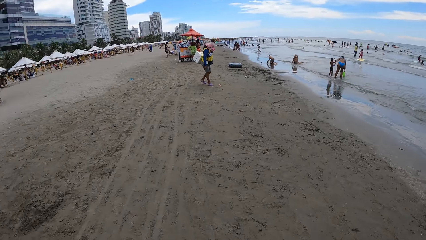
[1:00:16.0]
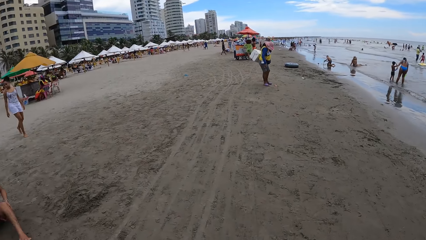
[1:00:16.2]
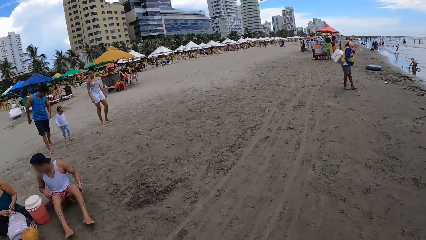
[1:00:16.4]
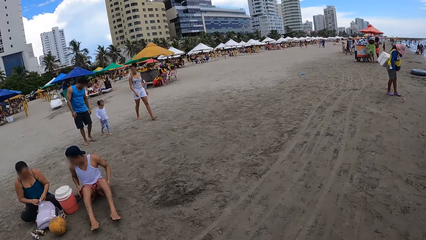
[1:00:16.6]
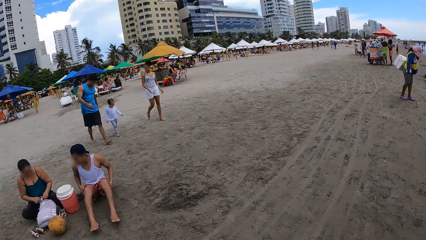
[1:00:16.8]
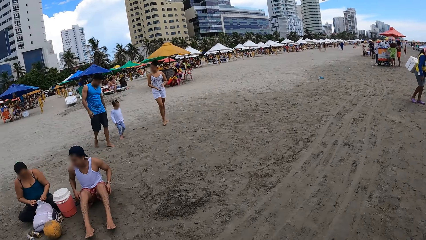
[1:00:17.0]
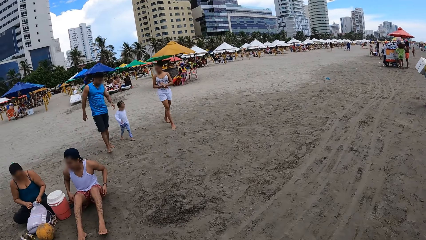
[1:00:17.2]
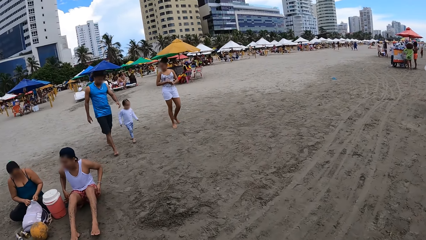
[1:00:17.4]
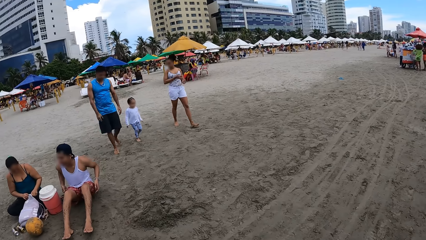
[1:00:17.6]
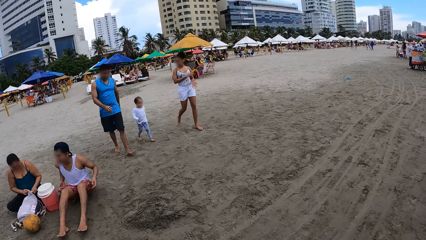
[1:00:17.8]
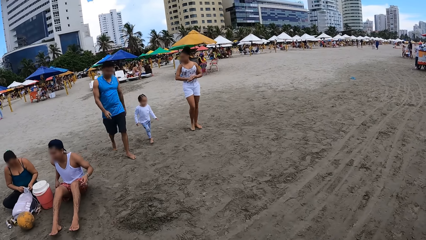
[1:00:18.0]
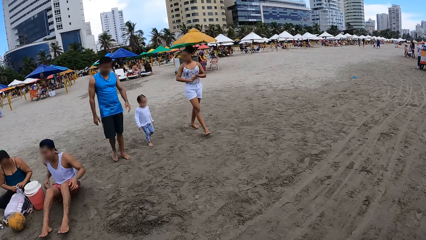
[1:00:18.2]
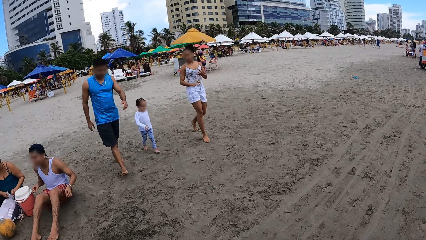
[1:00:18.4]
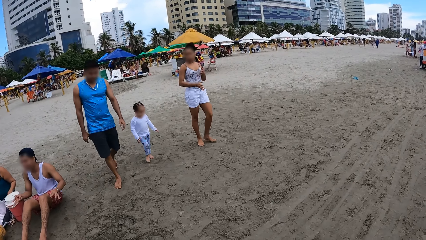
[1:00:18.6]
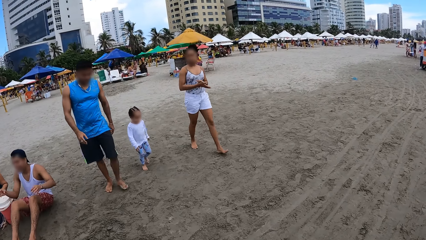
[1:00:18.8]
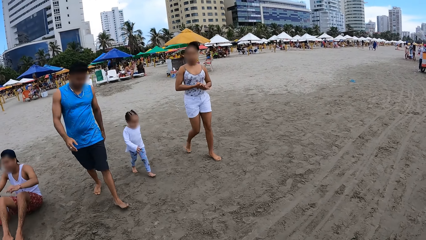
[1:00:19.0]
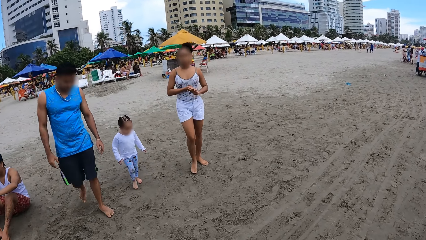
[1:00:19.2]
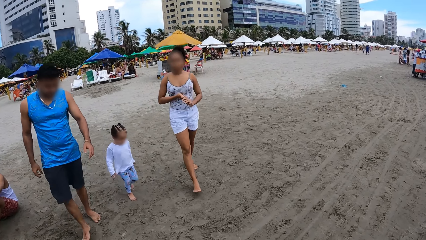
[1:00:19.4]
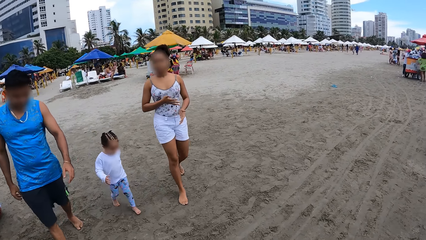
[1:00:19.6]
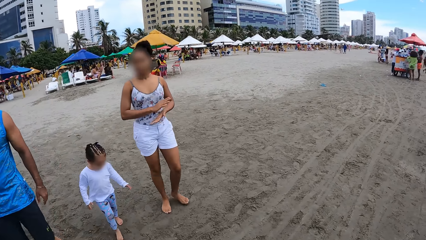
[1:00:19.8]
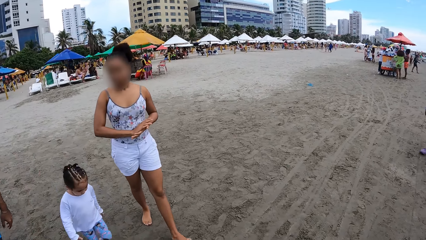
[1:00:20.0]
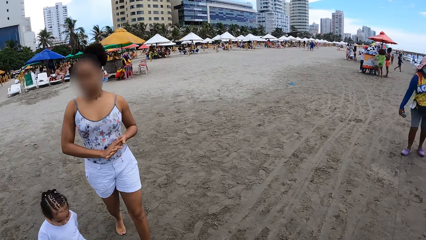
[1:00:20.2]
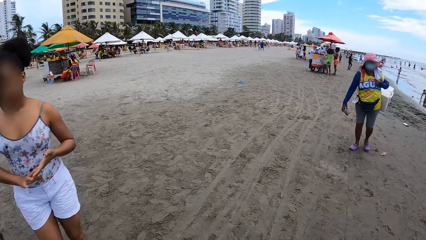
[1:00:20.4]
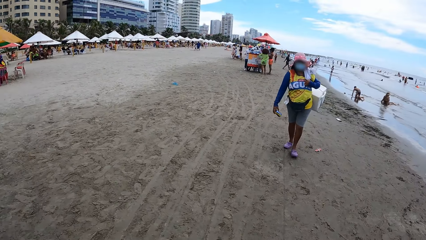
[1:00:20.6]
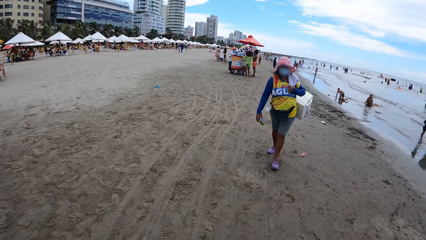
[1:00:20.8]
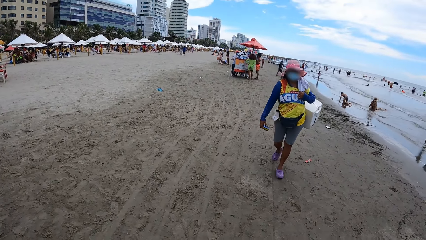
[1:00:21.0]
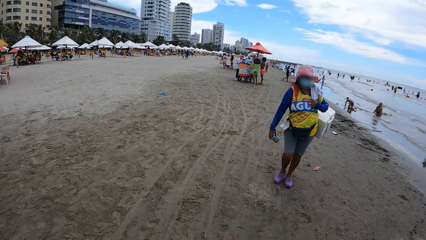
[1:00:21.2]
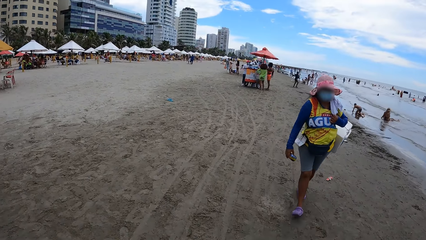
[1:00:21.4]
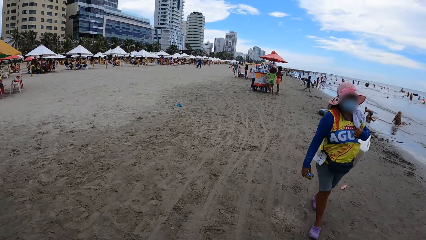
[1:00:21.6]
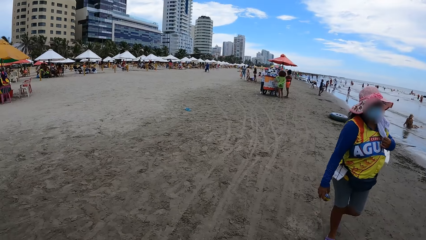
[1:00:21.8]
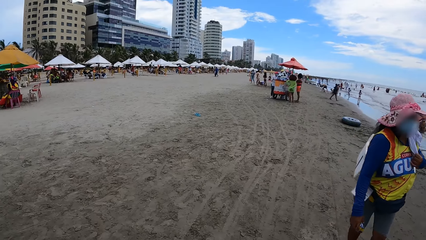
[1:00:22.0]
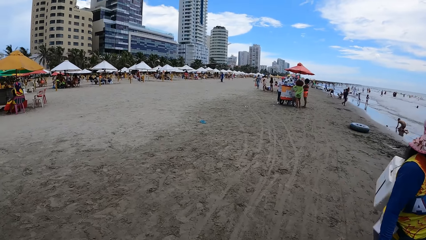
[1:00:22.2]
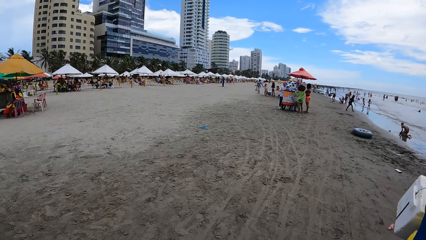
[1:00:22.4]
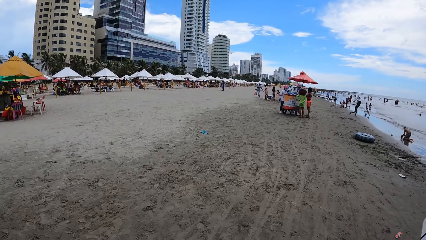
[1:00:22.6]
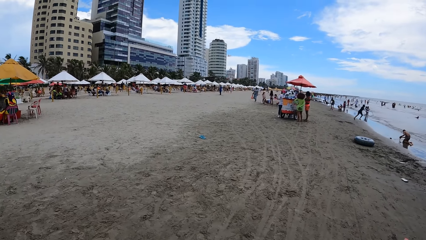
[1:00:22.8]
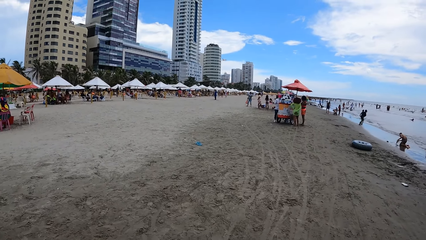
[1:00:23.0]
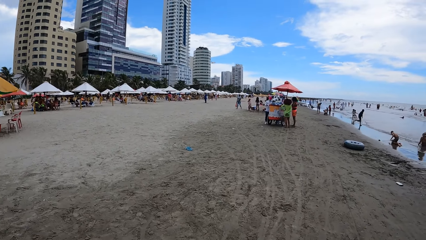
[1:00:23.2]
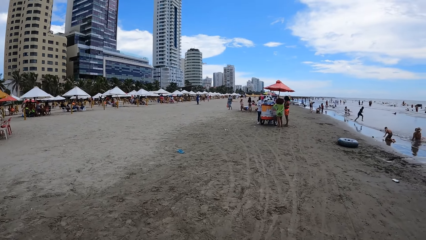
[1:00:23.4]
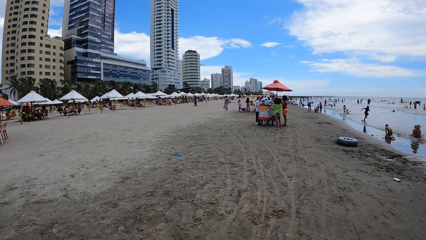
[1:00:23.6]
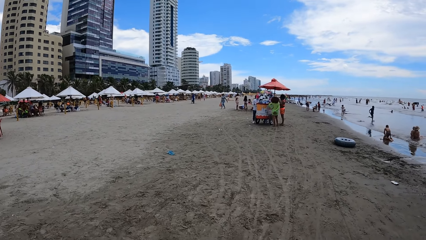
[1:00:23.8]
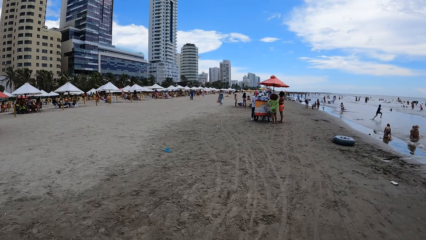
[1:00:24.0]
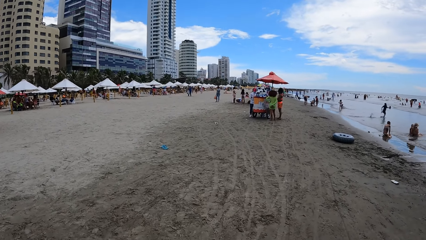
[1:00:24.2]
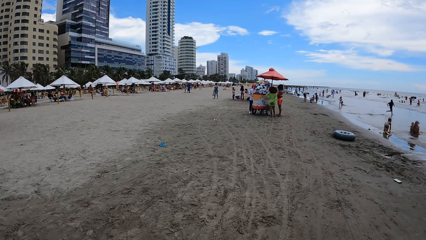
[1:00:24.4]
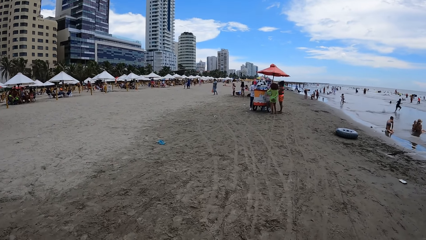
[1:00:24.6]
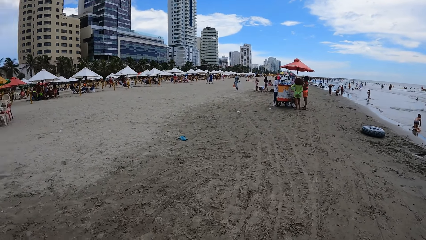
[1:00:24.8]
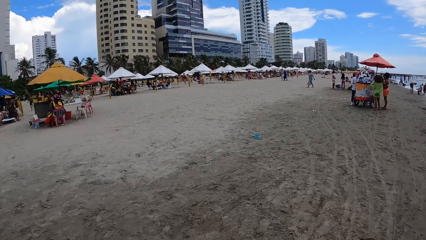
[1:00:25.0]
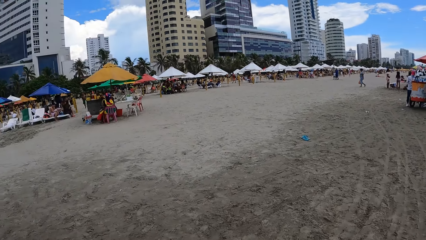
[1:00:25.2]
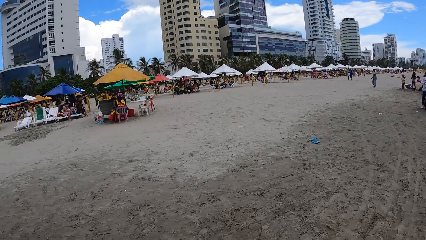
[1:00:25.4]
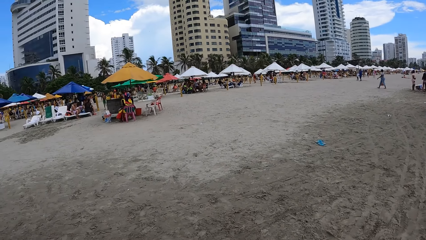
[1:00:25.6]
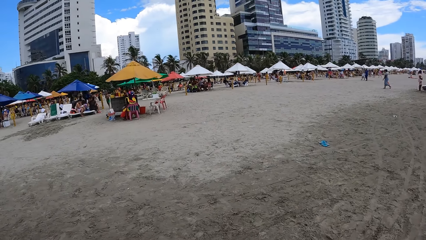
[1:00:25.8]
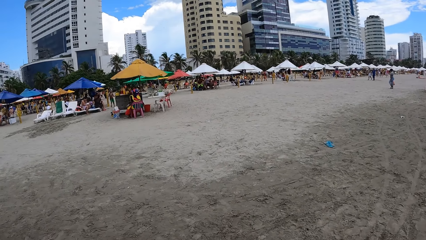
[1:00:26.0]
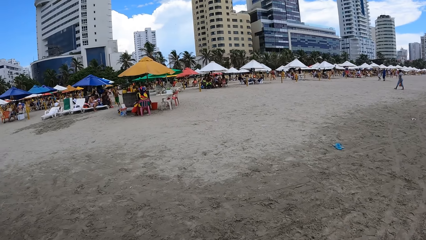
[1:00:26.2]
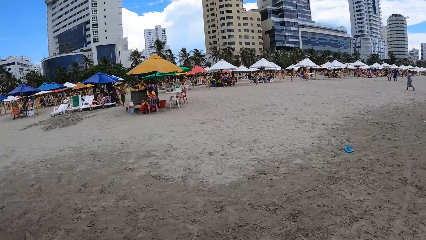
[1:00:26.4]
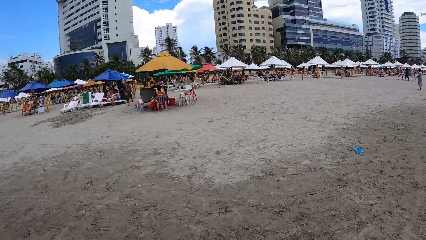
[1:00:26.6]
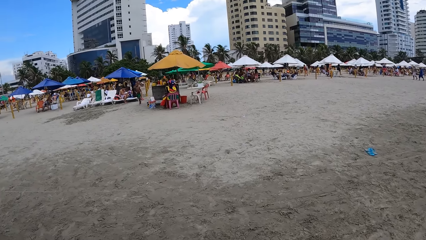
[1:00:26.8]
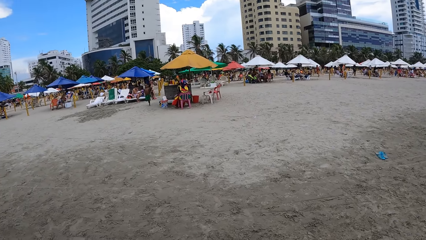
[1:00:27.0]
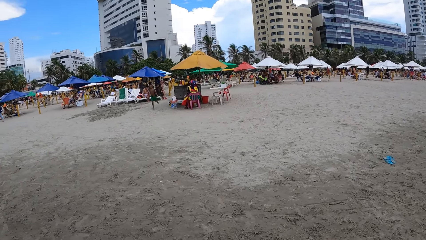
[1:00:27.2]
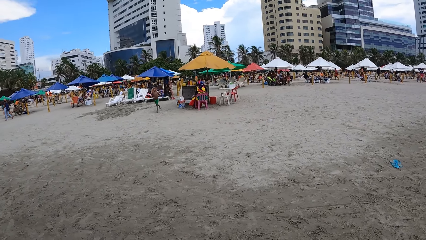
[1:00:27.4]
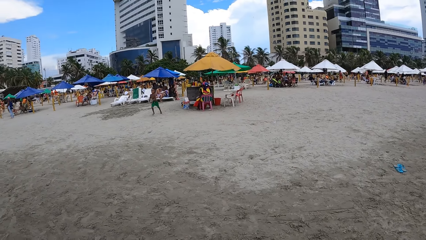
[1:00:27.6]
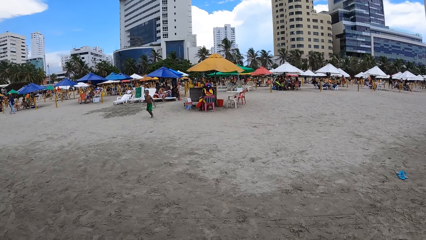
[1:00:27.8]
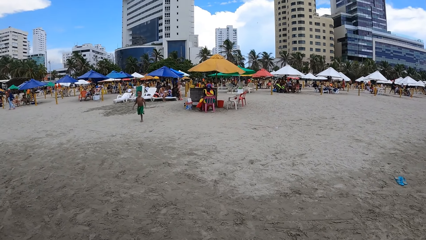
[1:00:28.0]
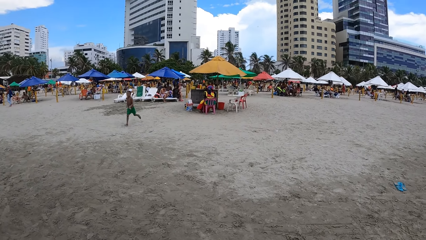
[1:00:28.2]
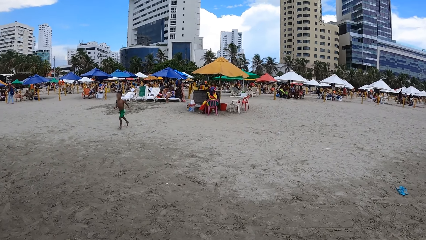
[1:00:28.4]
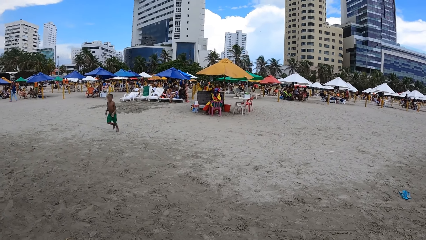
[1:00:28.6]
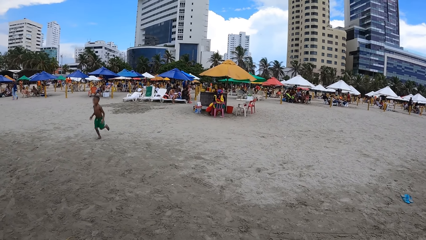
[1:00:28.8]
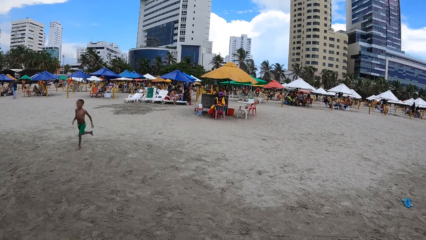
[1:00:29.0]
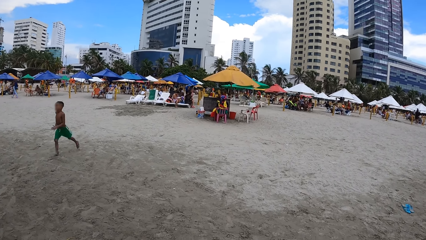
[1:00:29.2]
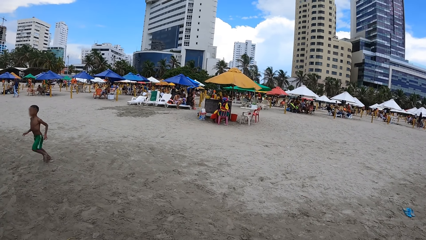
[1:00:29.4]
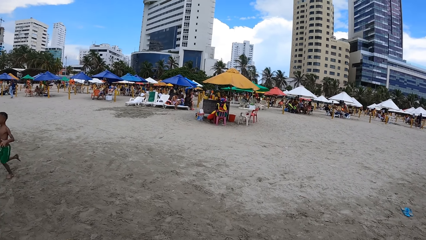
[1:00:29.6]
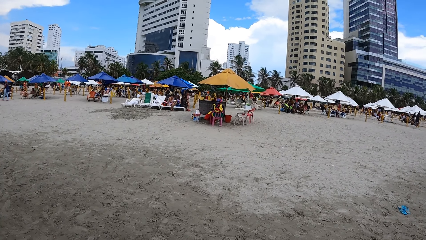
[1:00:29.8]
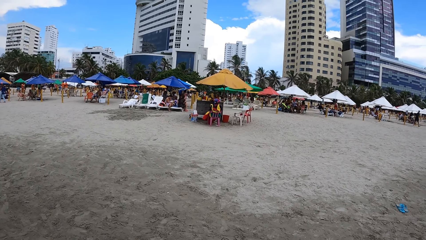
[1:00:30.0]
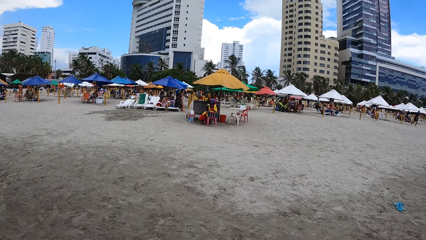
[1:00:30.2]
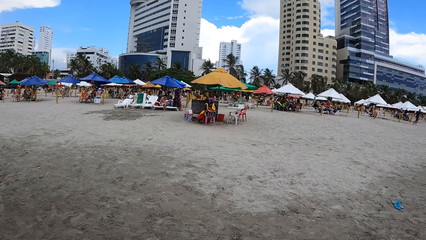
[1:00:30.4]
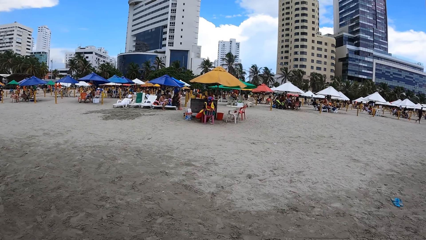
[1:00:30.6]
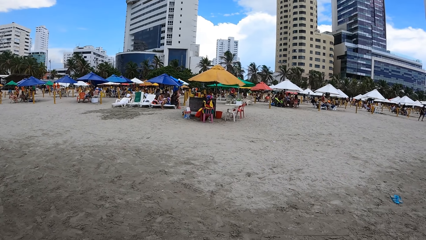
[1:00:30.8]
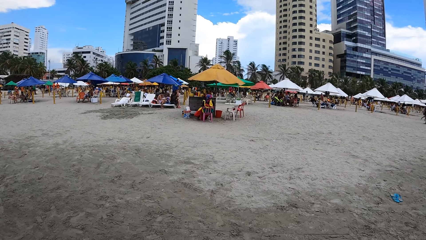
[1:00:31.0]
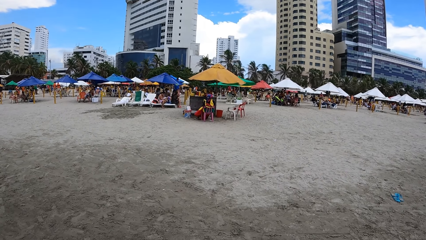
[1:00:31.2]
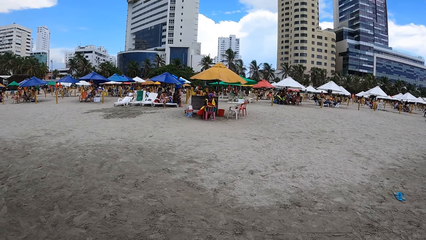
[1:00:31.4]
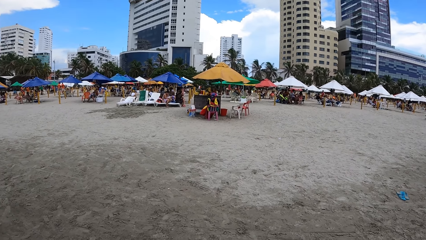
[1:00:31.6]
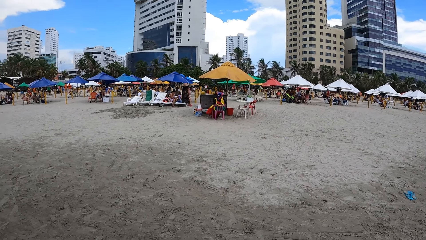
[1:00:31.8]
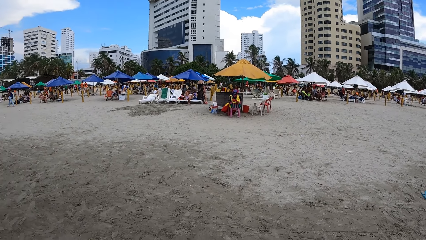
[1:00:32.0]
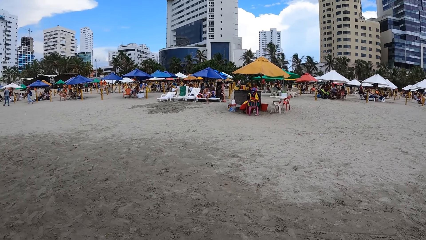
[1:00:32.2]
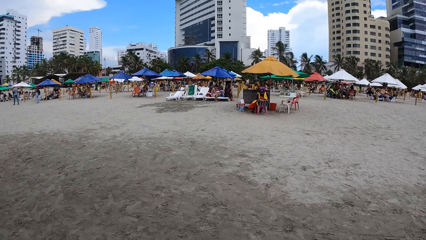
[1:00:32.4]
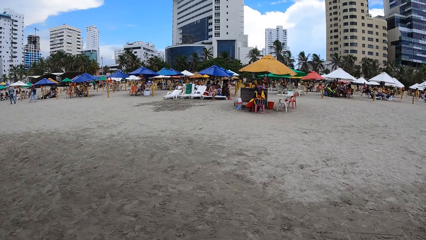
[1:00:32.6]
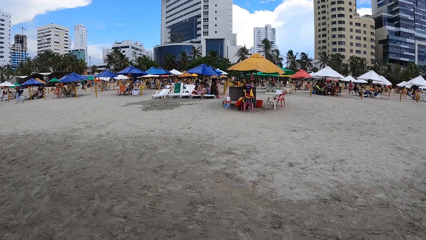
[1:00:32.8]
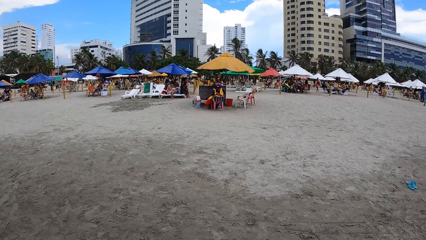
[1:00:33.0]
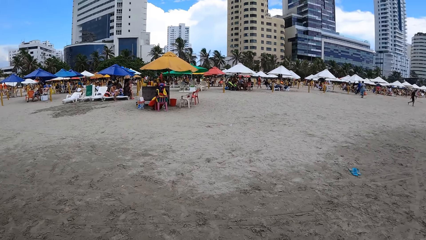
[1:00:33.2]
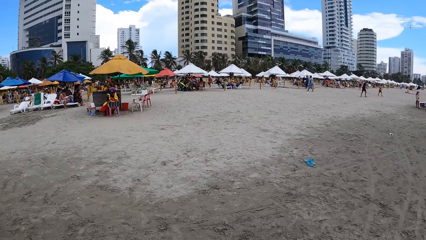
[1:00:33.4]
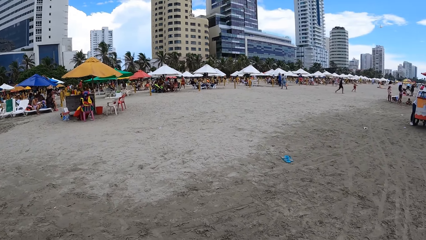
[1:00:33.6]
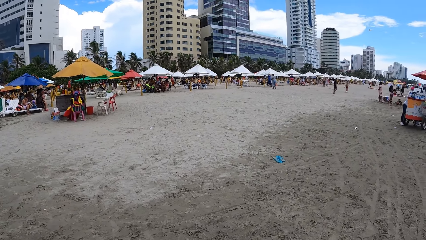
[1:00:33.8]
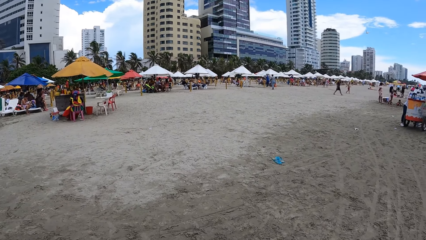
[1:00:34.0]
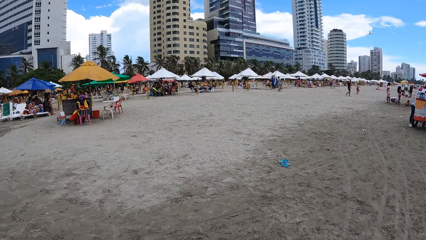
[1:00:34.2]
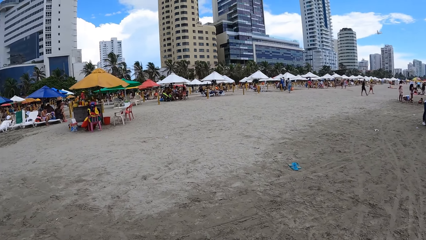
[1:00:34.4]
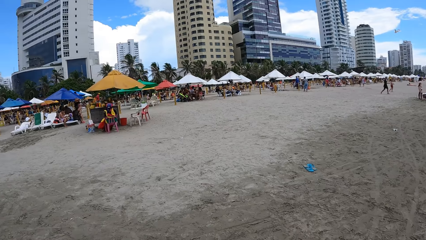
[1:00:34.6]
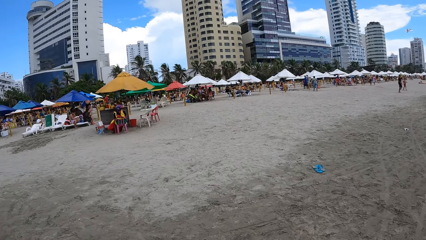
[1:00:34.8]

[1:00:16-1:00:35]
The camera wearer walks around the beach. They look round.
